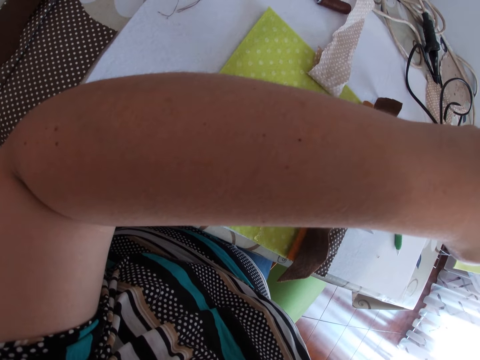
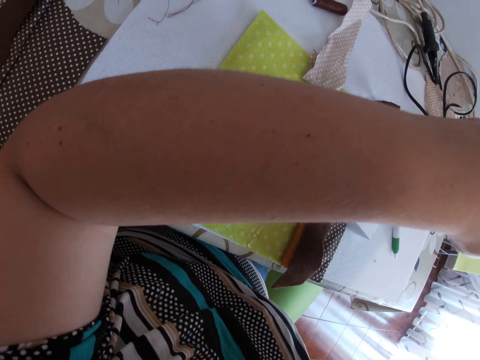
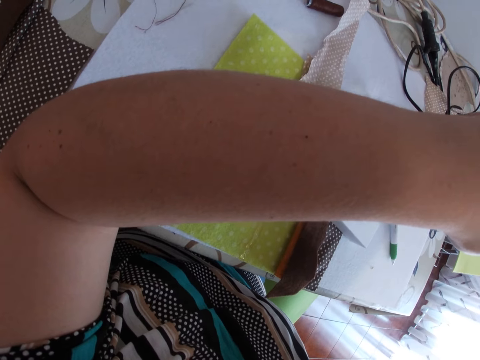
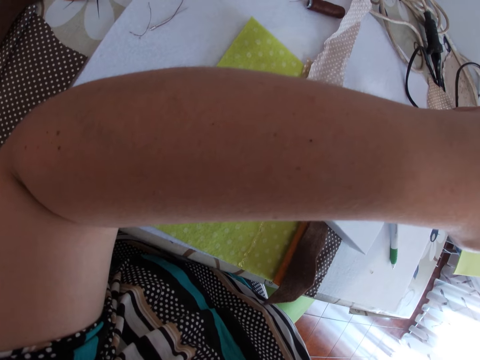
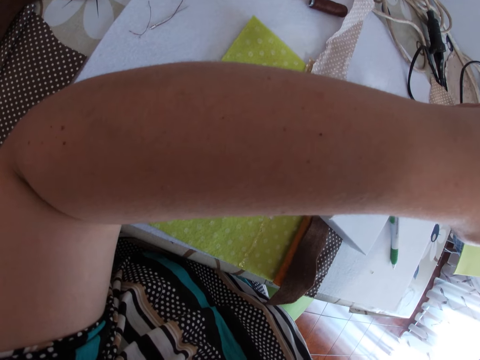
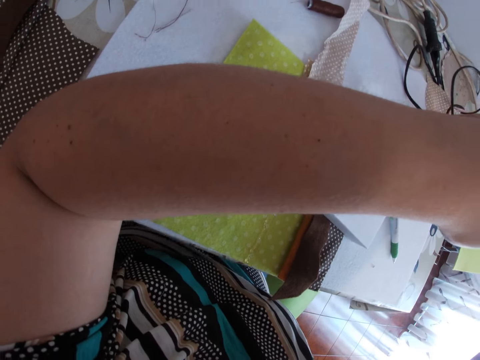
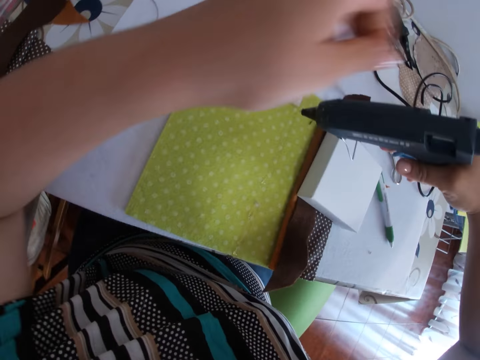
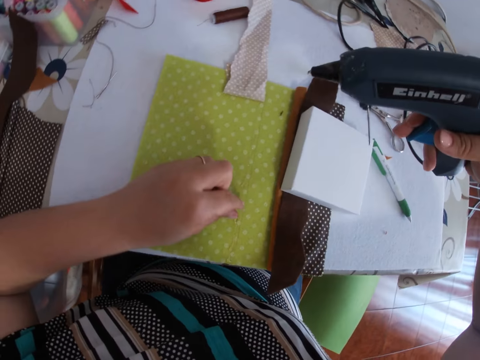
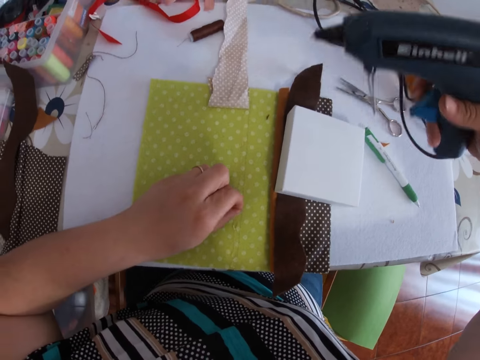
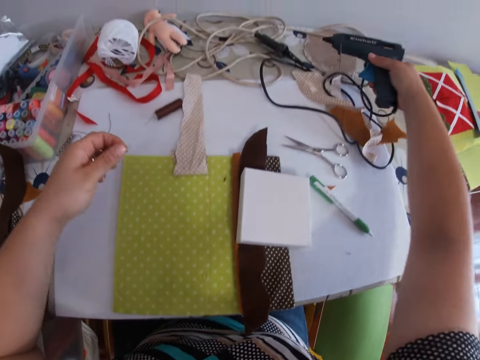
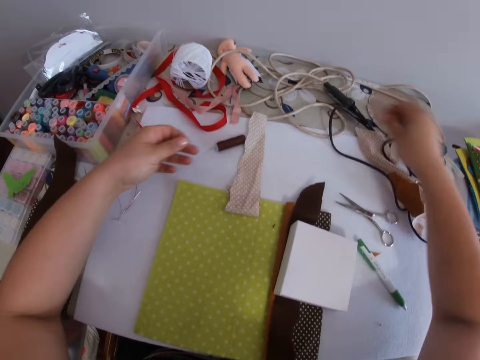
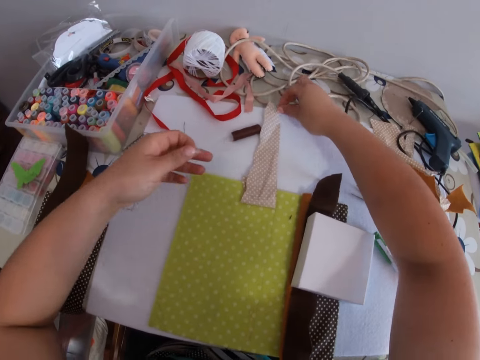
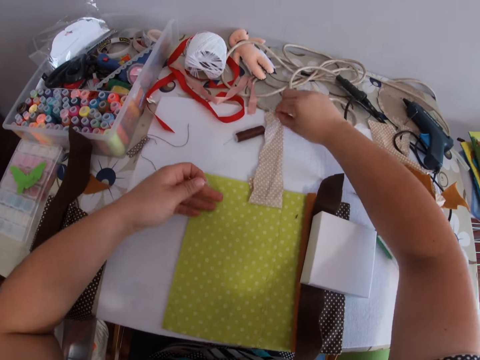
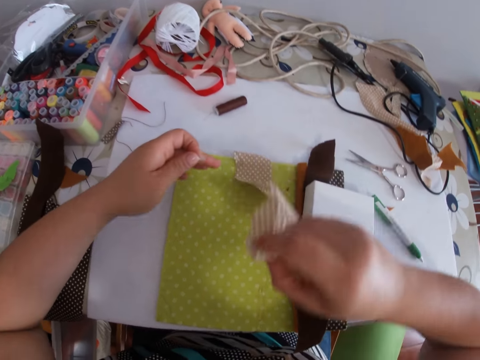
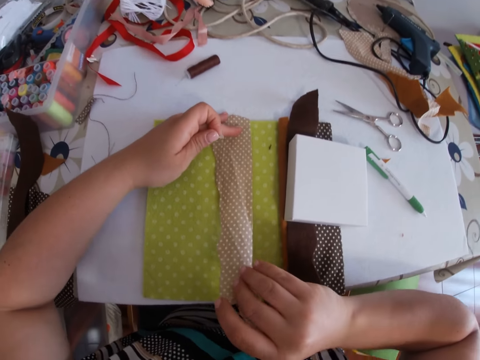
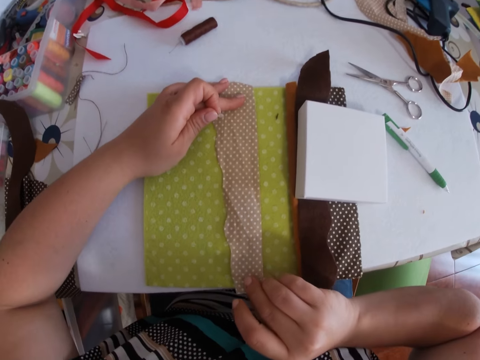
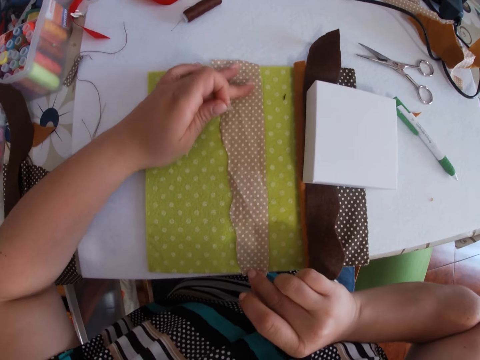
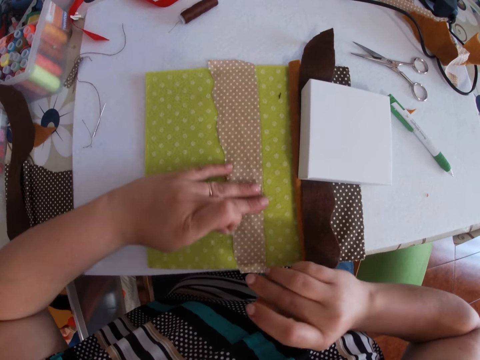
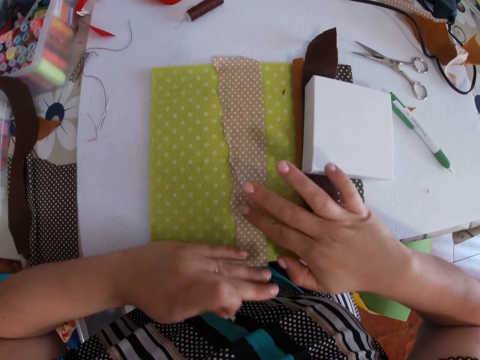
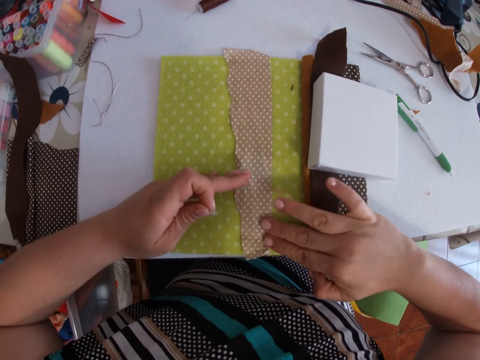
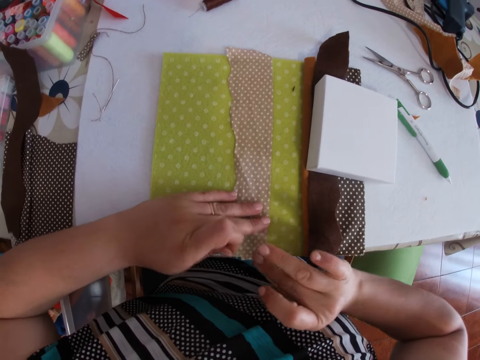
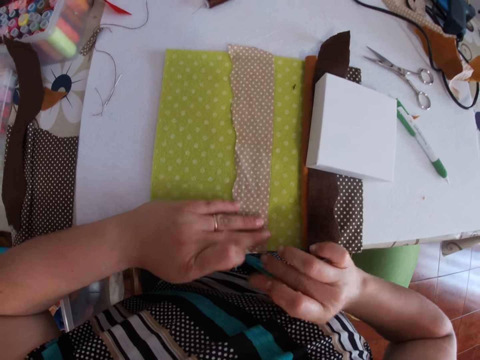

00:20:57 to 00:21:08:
The camera wearer picks glue on the bigger piece of cloth with his left hand. He drops the glue gun on the table with his right hand. He picks the small piece of cloth from the table with his right hand. He places the smaller piece of cloth on the bigger piece of cloth. He smoothens the piece of cloth with both hands. He presses the material. He presses the material again.

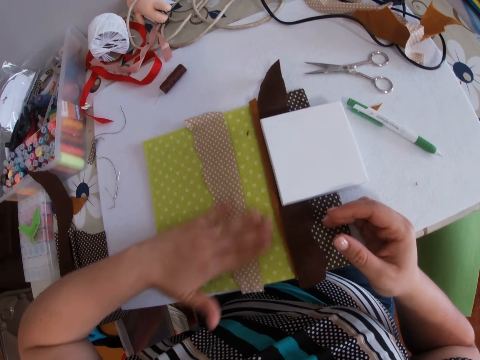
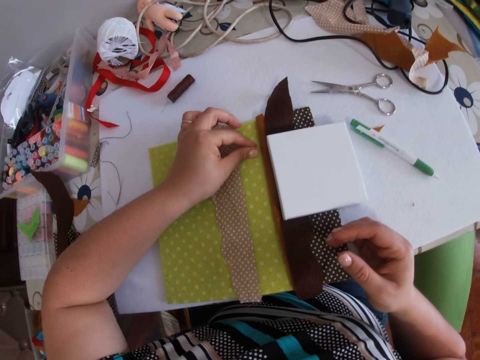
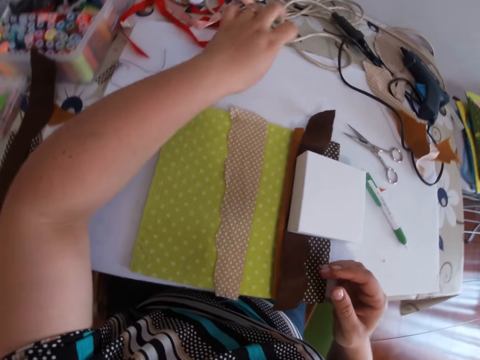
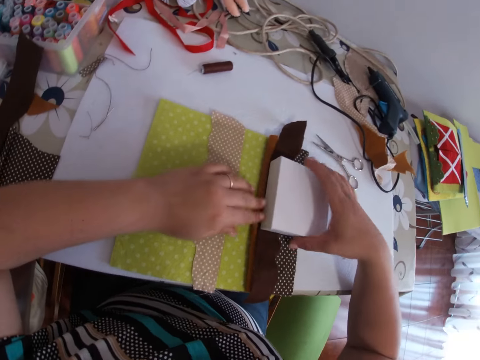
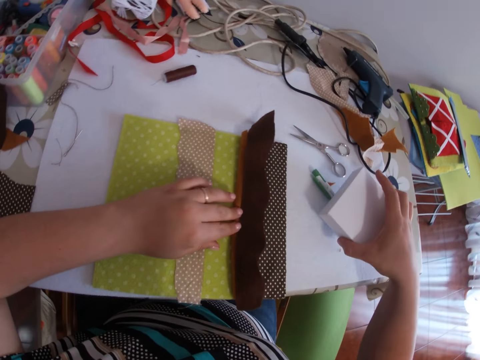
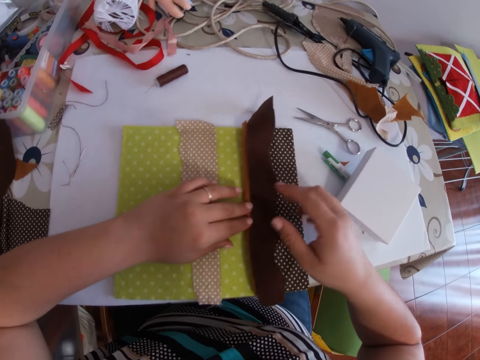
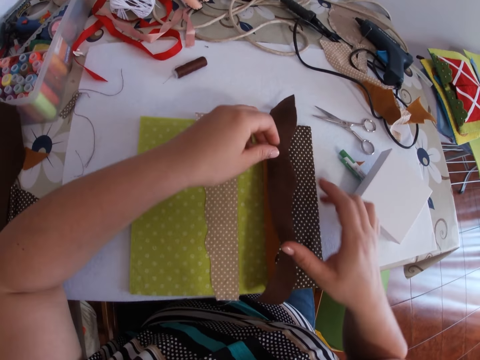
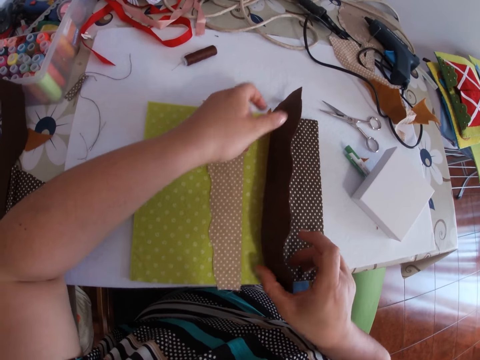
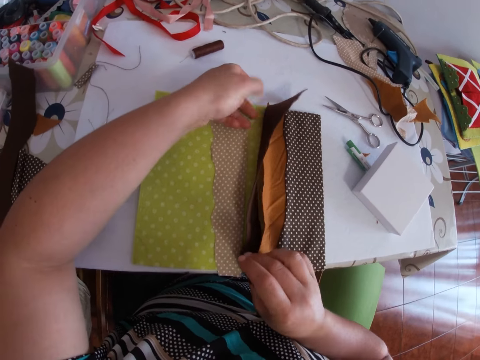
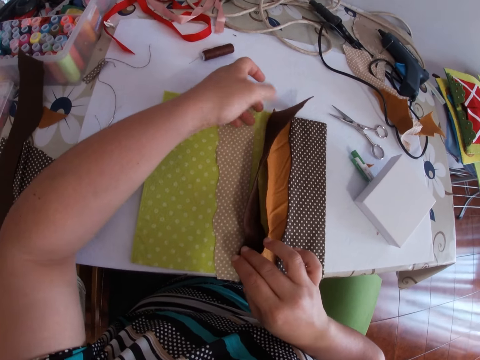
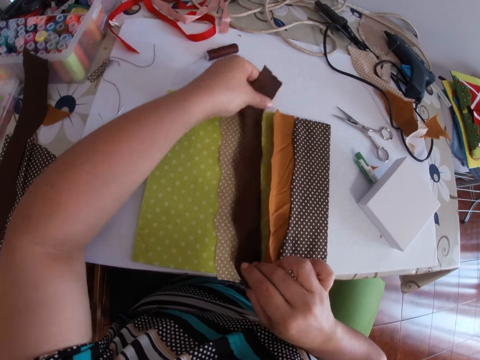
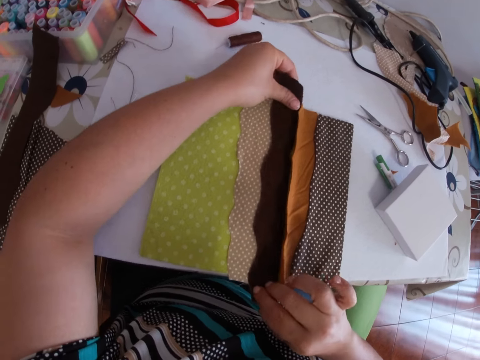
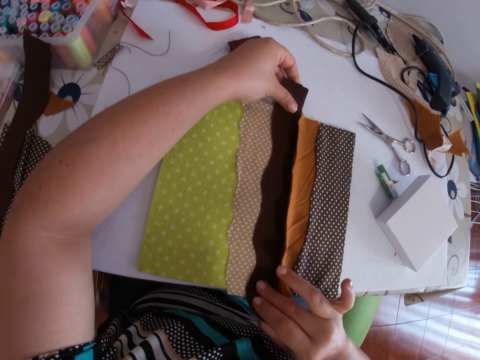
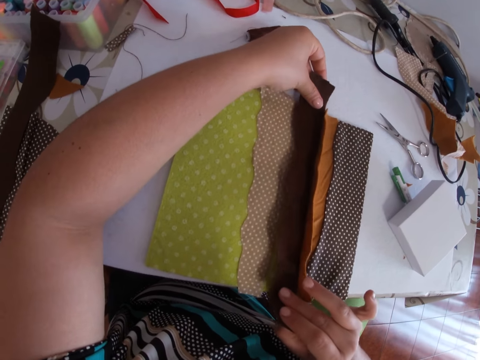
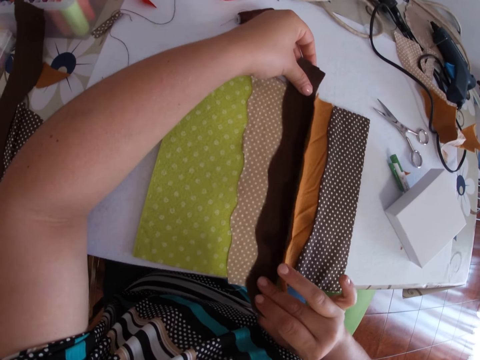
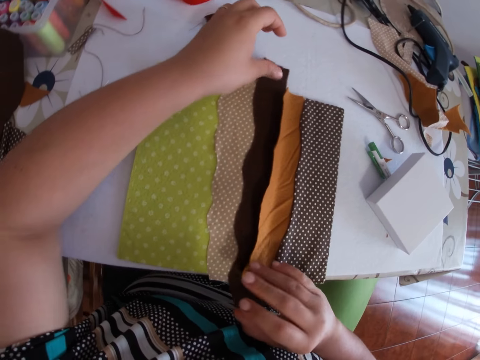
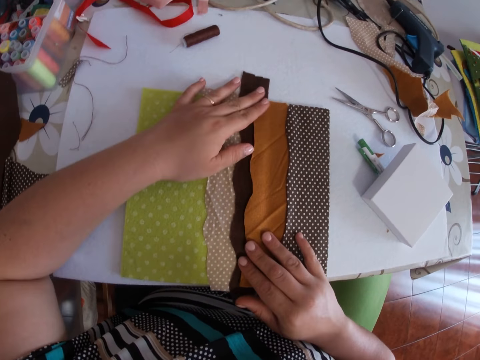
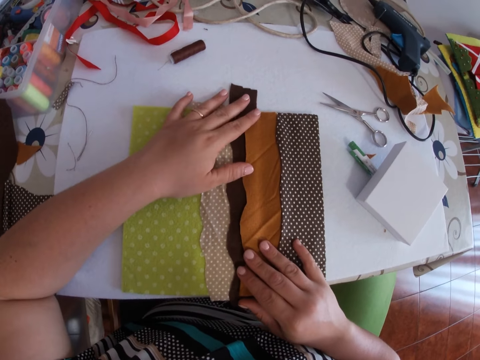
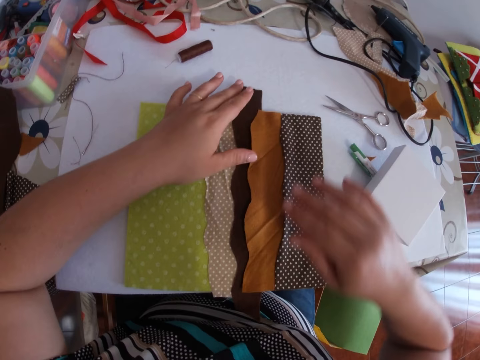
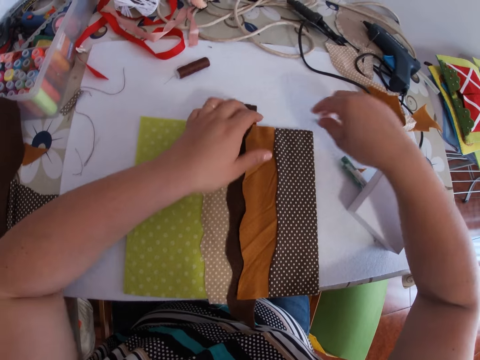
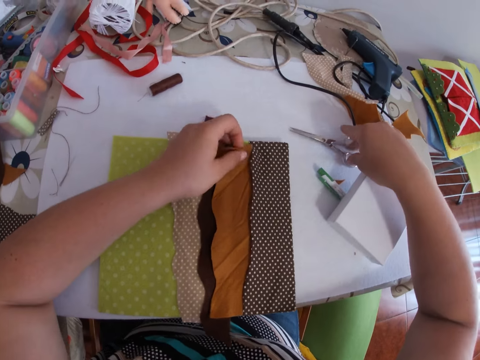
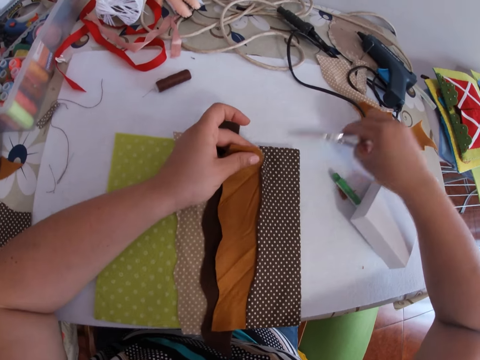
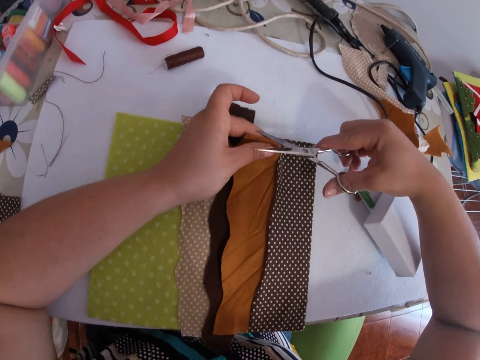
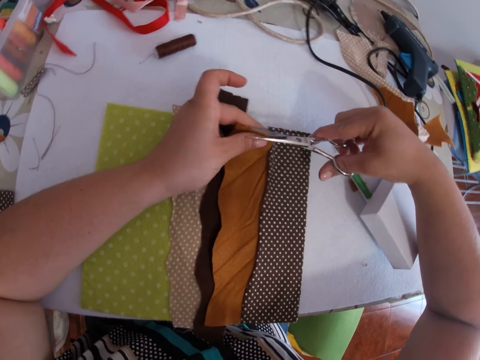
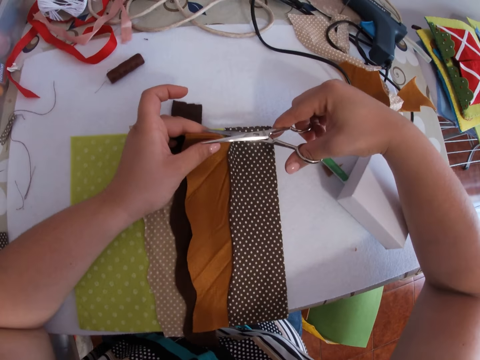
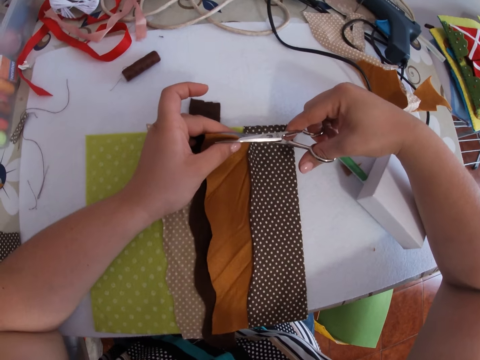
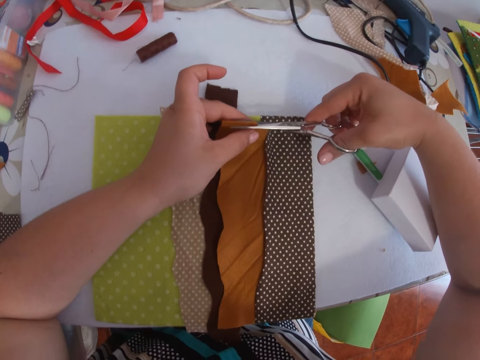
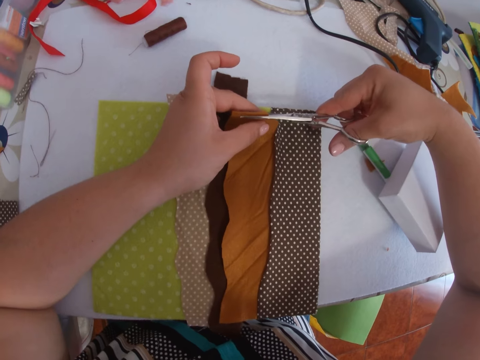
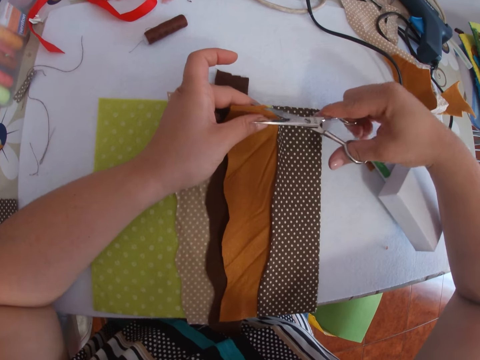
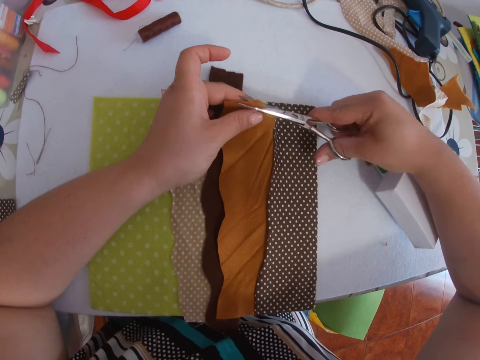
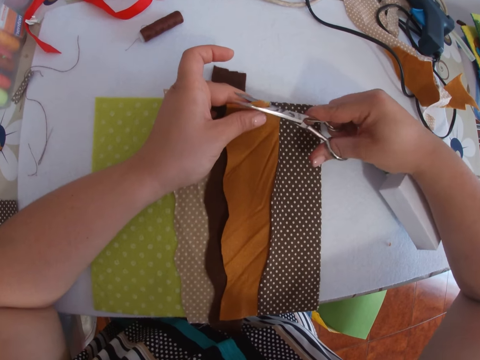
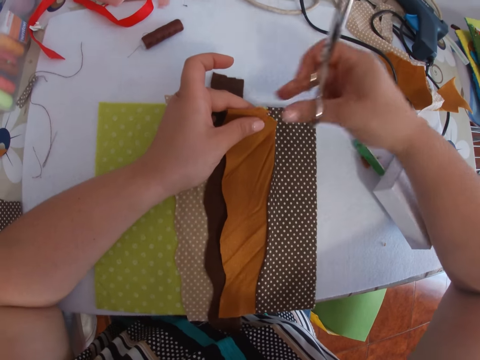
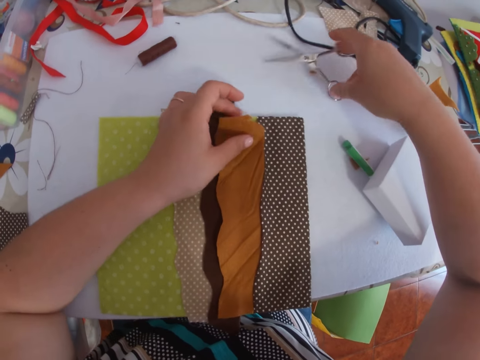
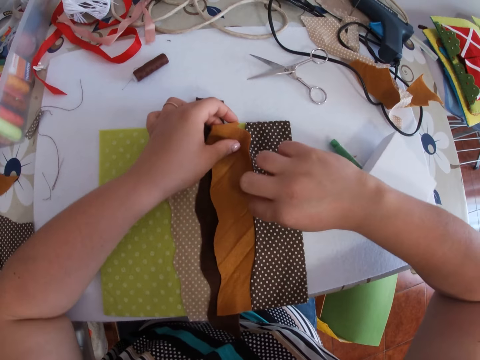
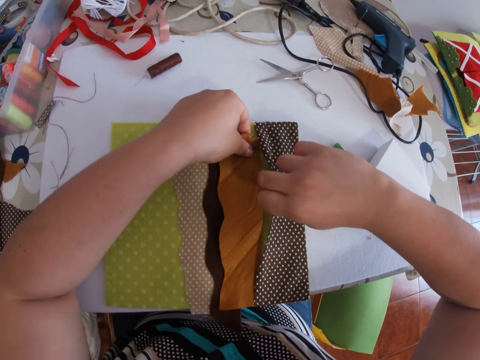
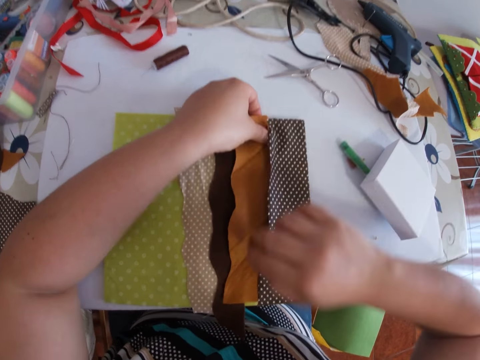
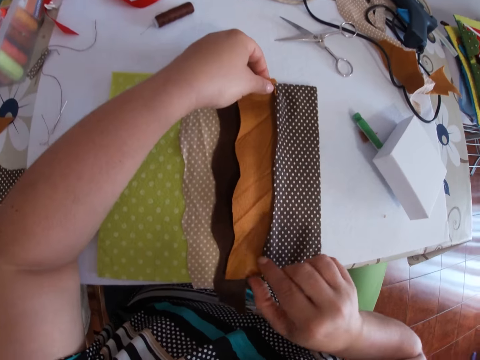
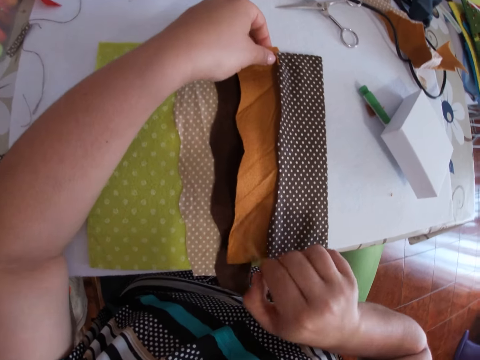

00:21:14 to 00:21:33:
The camera wearer presses the material. They pick a tiny cloth from the bigger piece of cloth with their left hand. They throw the tiny piece on the table. They pick the box from the bigger piece of cloth with their right hand. They drop the box on the table with their right hand. They handle the material. They adjust one of the layers with both hands. They smoothen the piece of cloth with both hands. They press the material. They pick the scissors on the table with their right hand. They cut the piece of cloth with the scissors with both hands. They cut the material with the scissors again. They pull the material. They drop the scissors on the table with their right hand. They insert one of the smaller pieces of cloth into the bigger piece of cloth with both hands. They handle the material.
